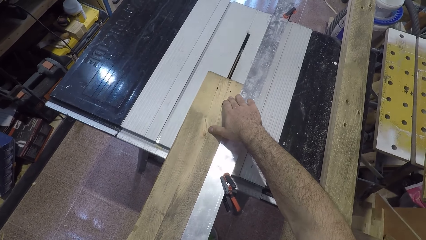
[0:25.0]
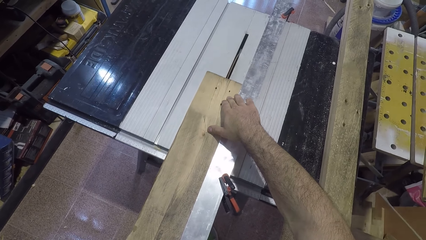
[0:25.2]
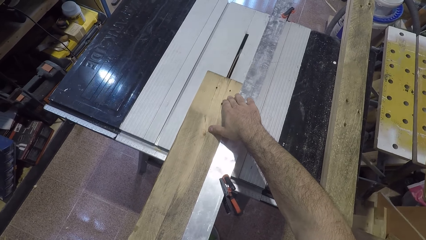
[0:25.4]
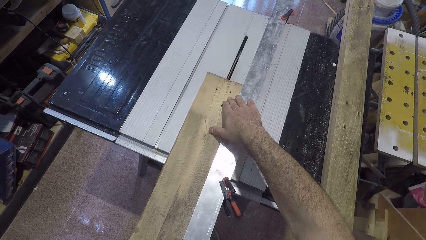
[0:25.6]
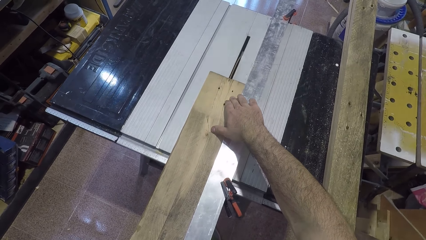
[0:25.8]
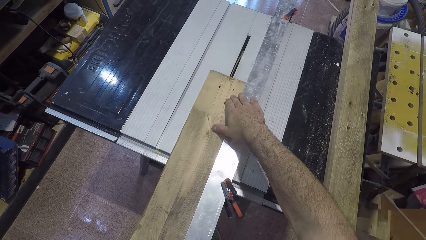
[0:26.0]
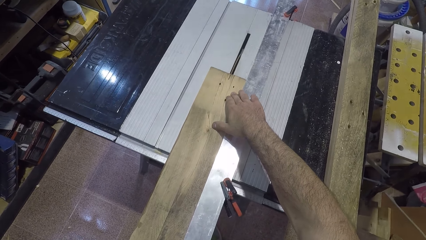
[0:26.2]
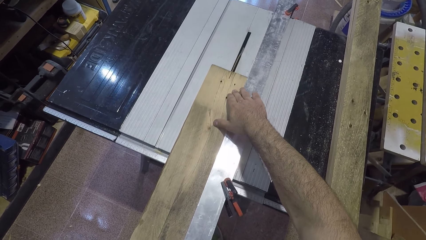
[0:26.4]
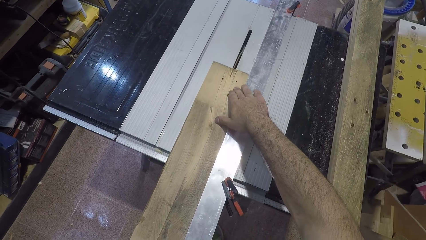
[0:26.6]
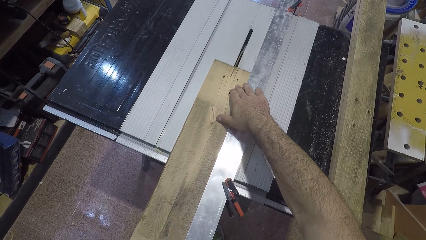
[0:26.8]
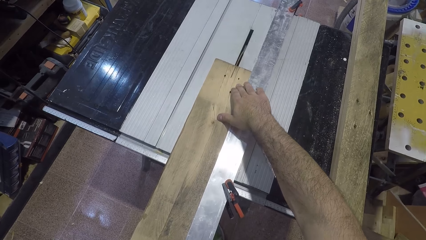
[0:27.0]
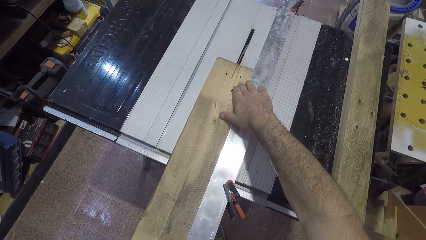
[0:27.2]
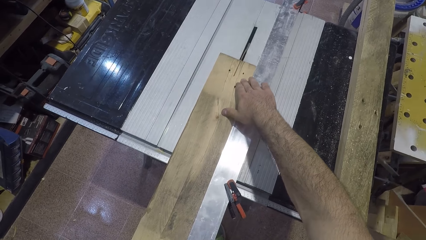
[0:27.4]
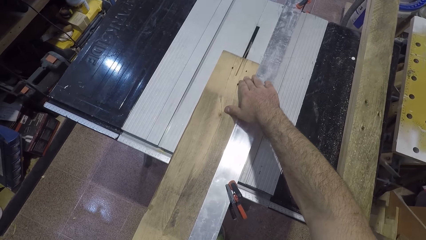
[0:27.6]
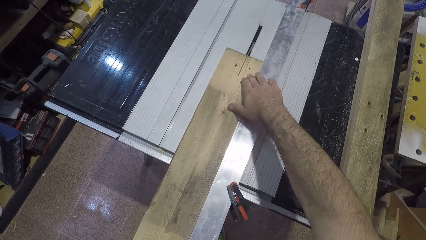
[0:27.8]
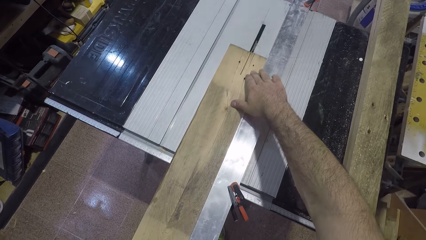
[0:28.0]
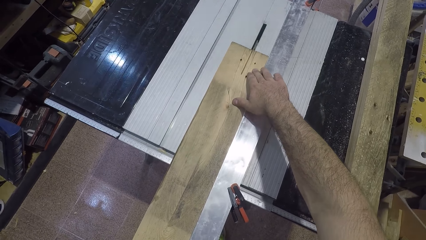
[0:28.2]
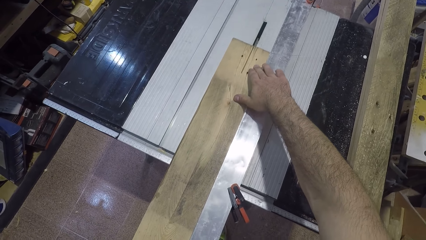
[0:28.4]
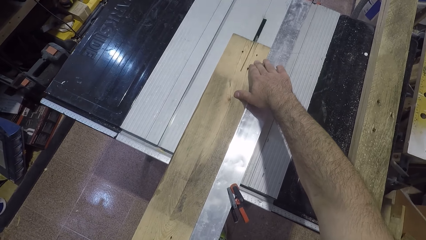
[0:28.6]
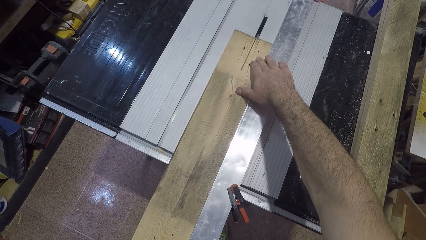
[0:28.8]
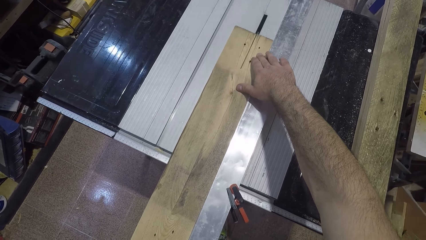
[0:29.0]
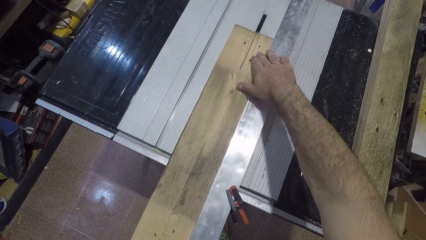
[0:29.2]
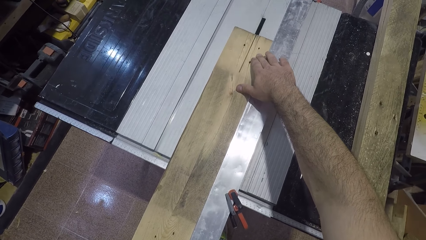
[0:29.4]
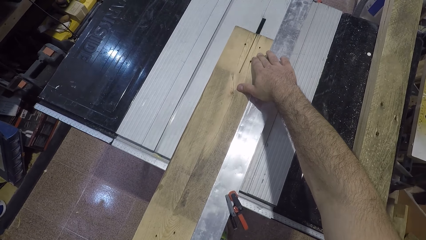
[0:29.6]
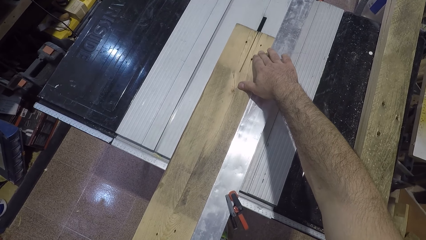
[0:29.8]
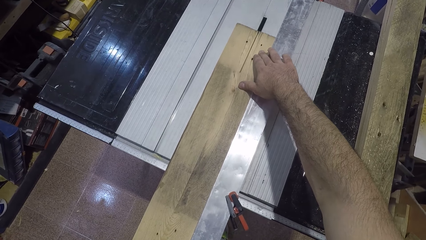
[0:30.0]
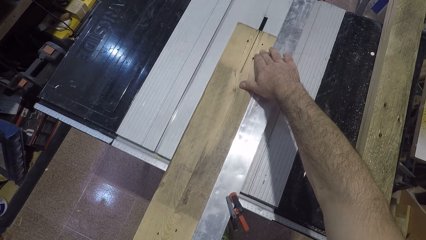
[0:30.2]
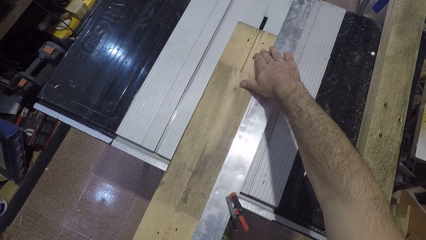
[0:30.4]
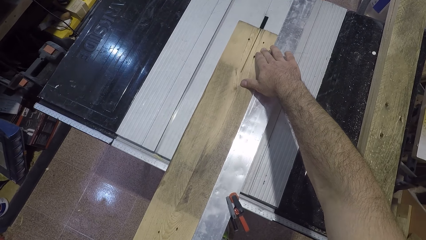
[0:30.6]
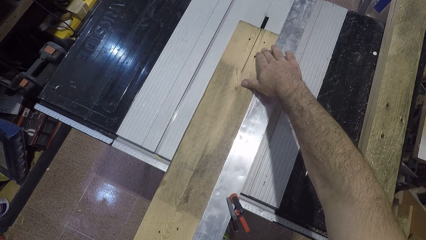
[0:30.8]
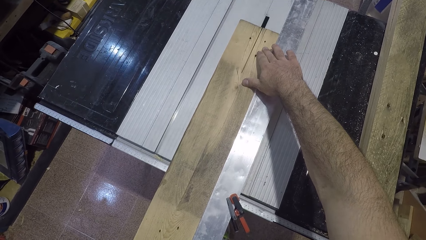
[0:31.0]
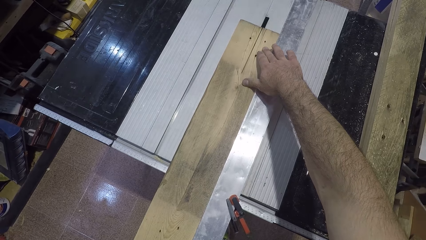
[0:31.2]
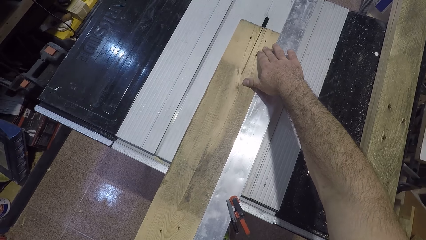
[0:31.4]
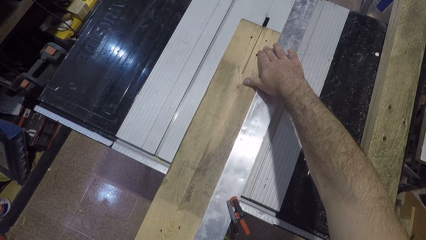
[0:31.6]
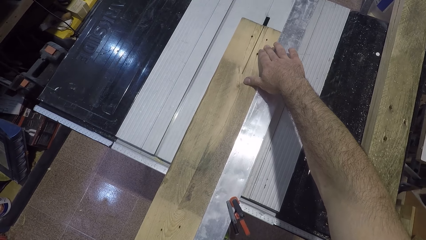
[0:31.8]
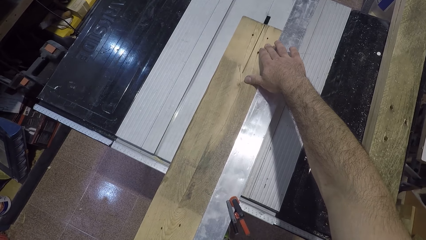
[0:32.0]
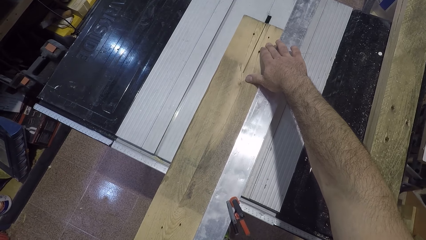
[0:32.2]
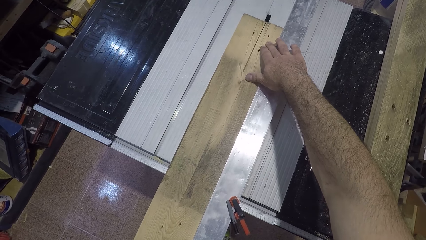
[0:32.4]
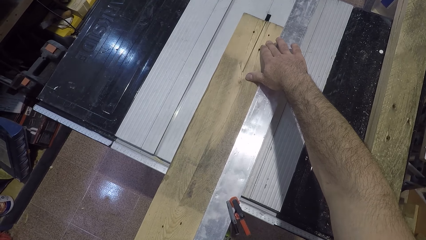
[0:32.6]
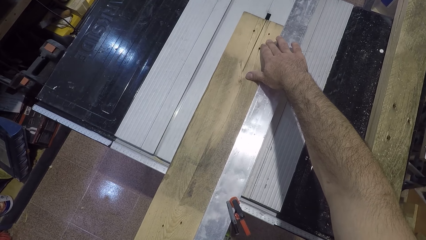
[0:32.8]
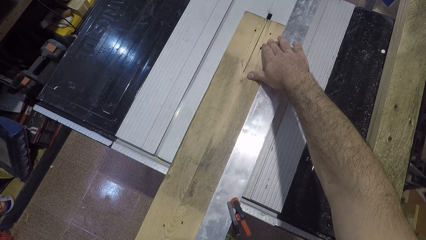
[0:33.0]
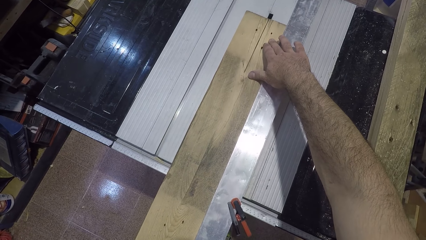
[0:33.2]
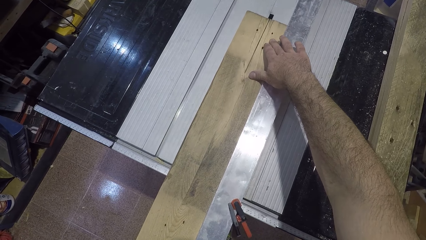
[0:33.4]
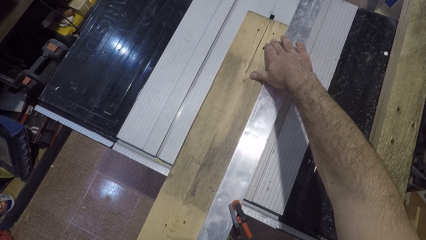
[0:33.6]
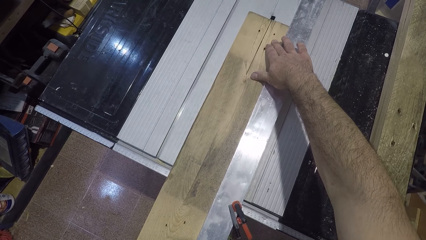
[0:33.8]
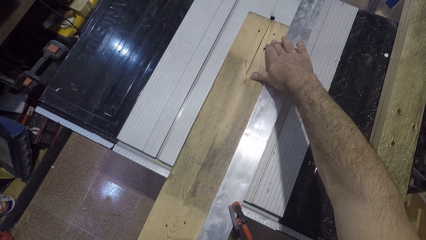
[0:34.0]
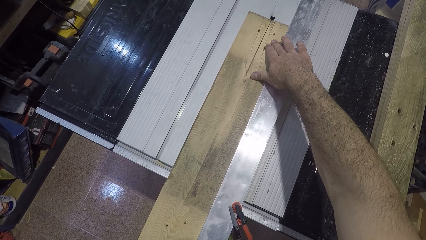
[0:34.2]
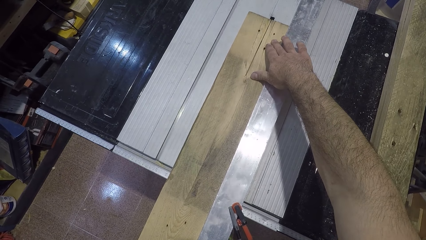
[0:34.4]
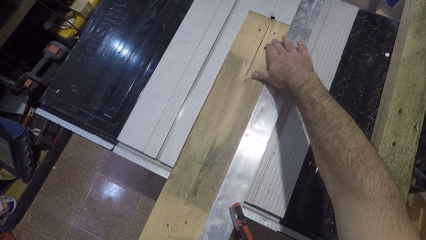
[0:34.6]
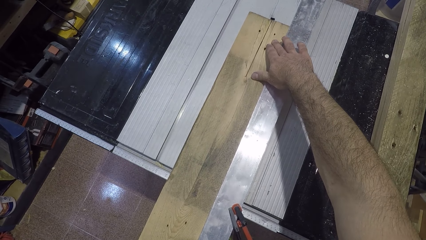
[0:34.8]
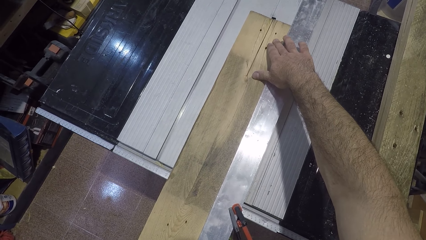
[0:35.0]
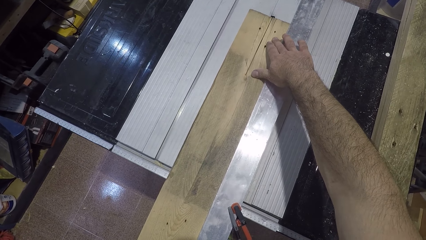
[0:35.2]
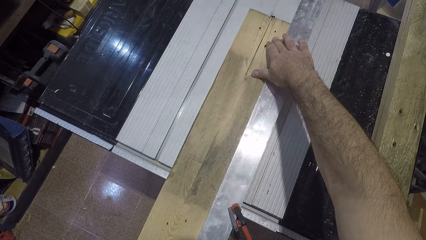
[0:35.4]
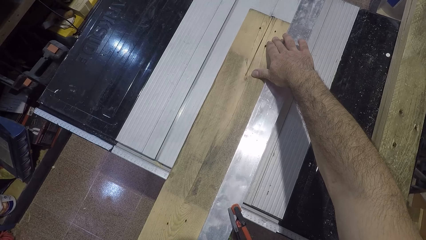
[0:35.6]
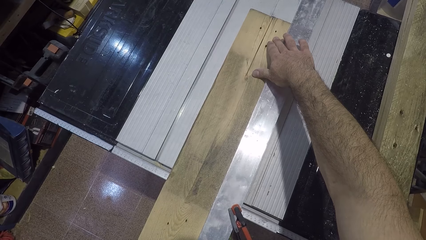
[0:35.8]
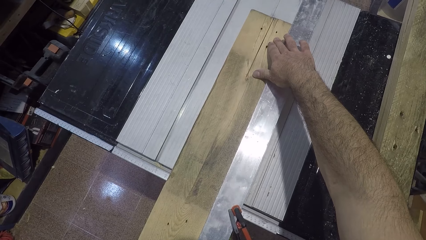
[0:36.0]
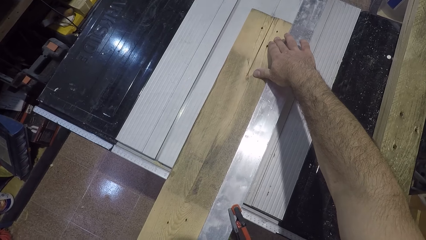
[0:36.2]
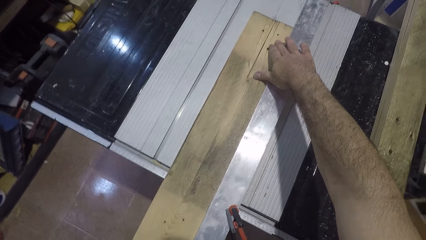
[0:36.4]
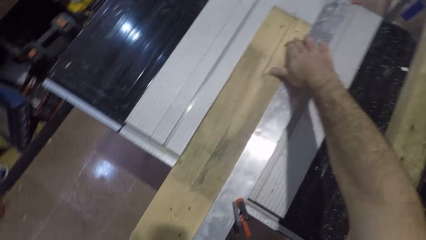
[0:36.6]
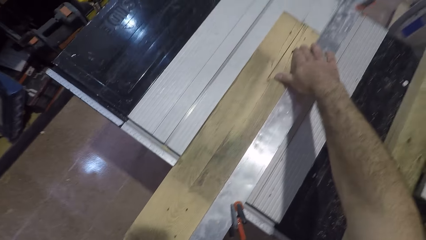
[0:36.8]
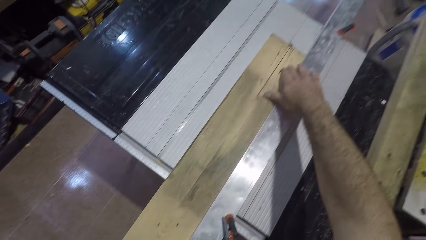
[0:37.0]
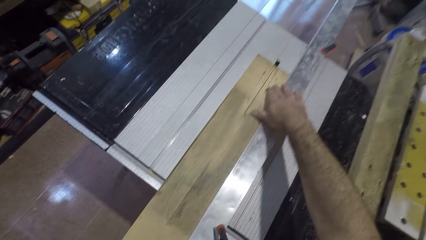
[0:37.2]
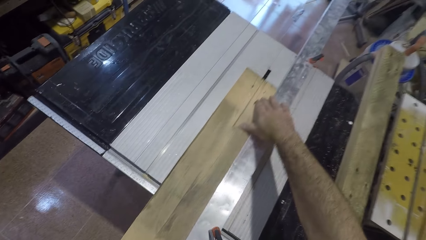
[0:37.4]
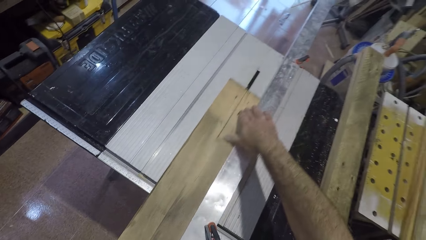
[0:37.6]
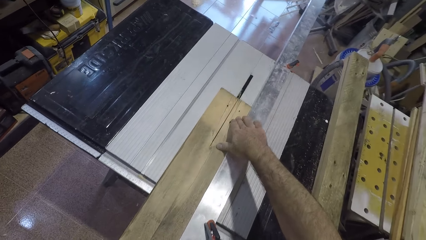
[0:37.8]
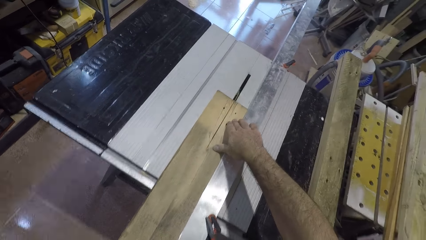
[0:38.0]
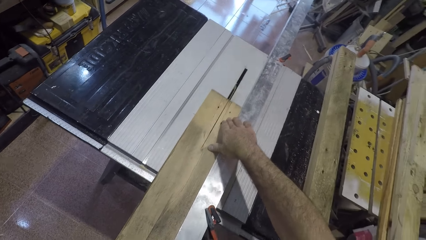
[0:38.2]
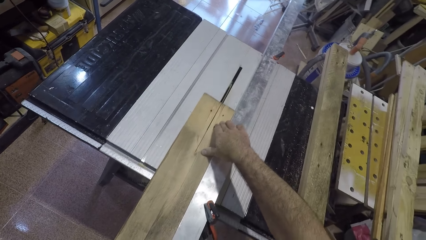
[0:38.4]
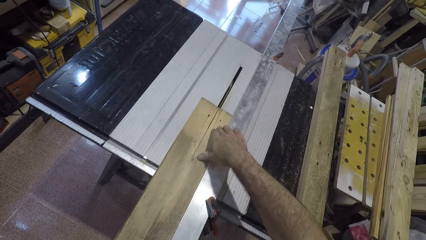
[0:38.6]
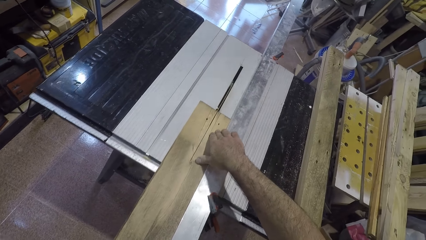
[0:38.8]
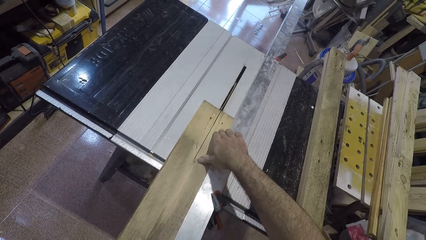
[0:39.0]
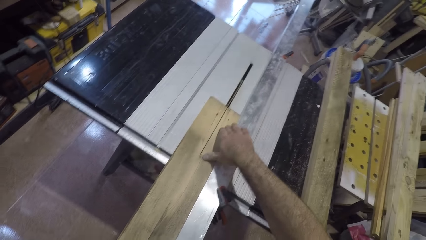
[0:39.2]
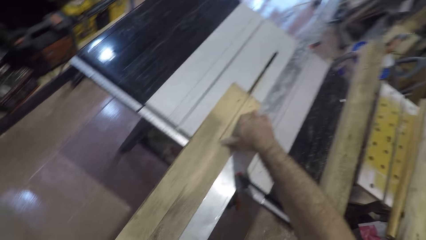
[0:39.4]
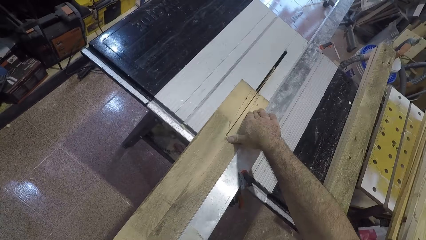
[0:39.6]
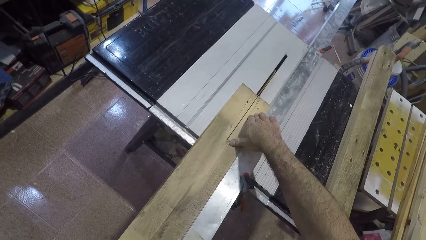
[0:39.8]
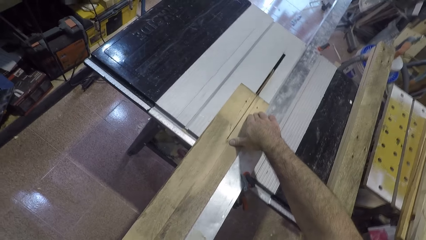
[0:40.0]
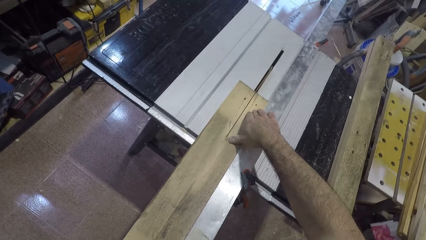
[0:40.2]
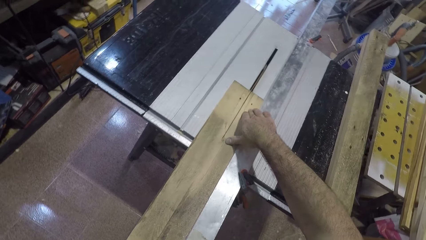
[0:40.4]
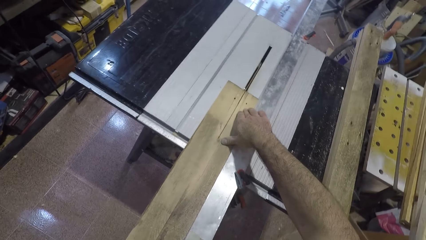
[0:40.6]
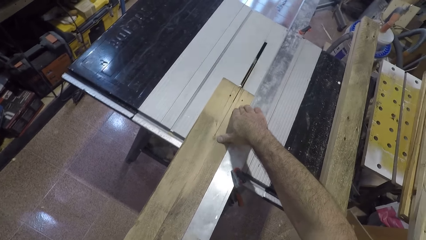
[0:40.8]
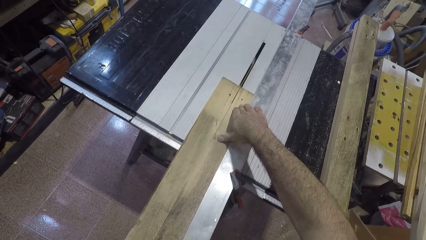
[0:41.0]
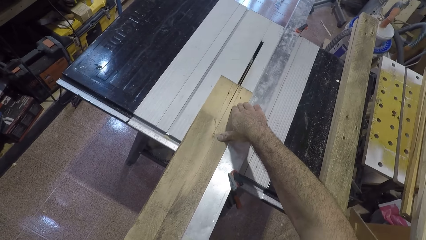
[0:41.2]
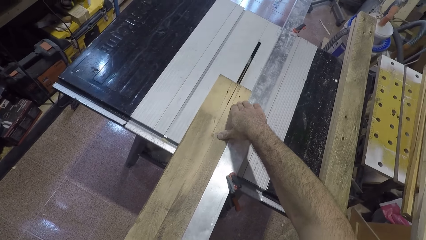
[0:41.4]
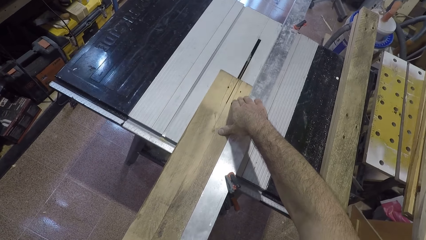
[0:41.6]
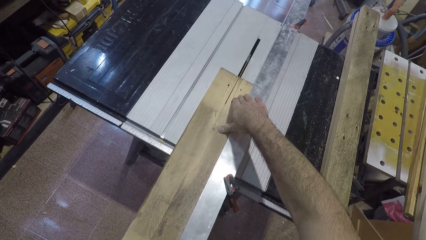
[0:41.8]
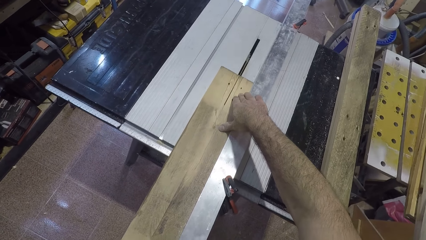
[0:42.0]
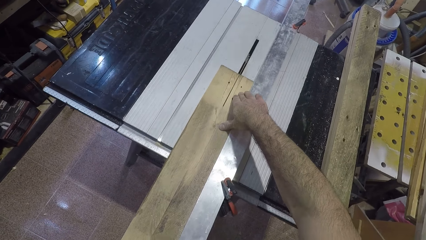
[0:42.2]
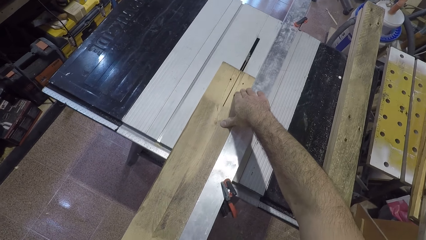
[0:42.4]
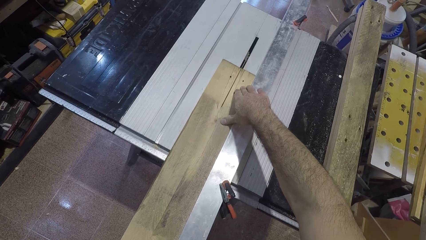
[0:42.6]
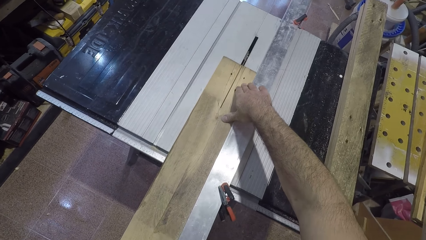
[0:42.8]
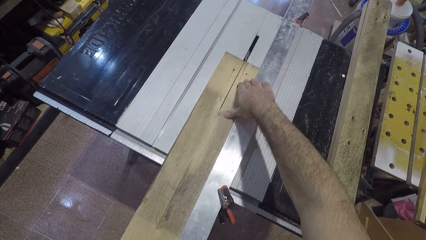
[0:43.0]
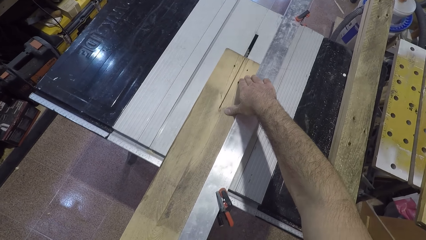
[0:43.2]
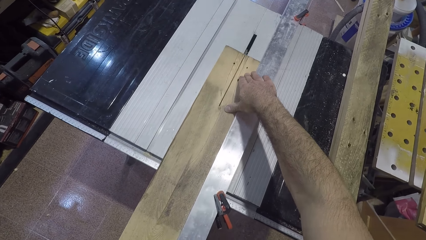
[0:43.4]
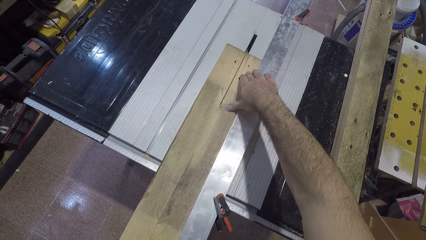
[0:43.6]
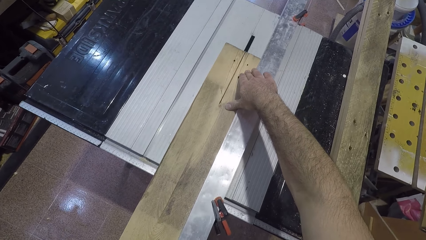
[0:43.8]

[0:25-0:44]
The camera wearer removes the wood from the saw. They pull the wood backwards. They cut the wood with a saw.
